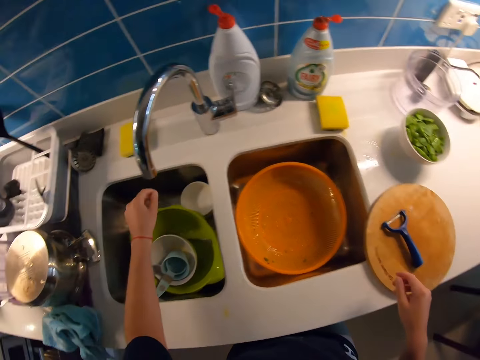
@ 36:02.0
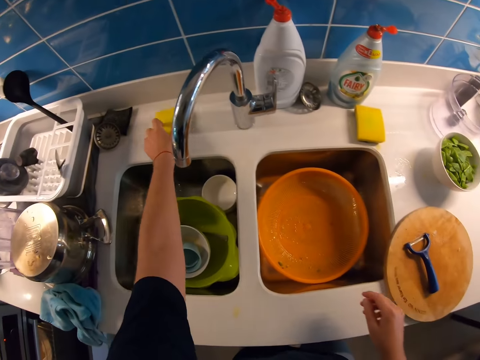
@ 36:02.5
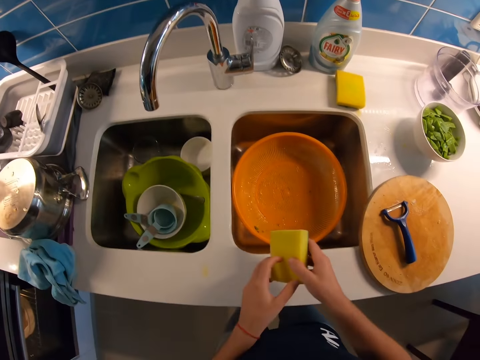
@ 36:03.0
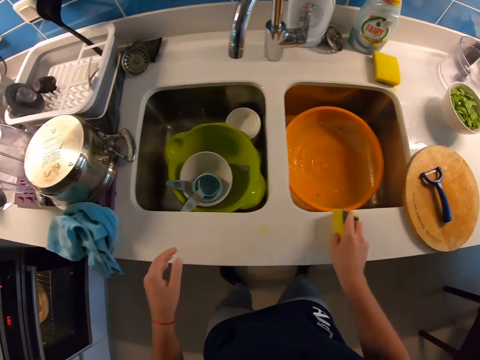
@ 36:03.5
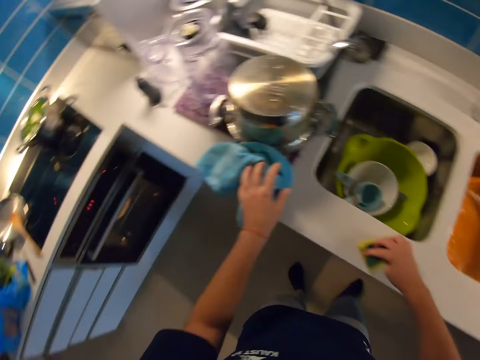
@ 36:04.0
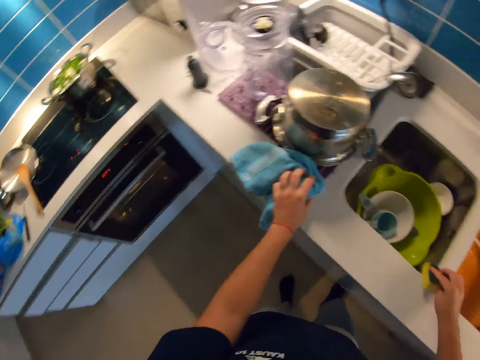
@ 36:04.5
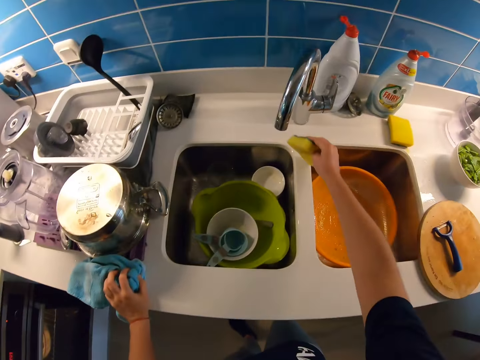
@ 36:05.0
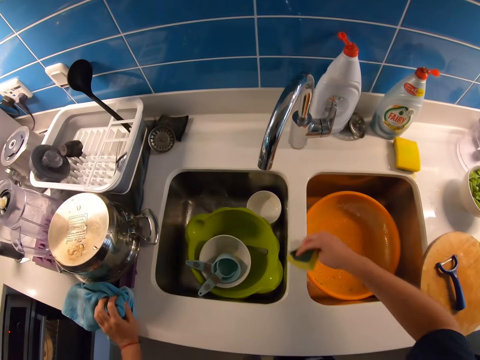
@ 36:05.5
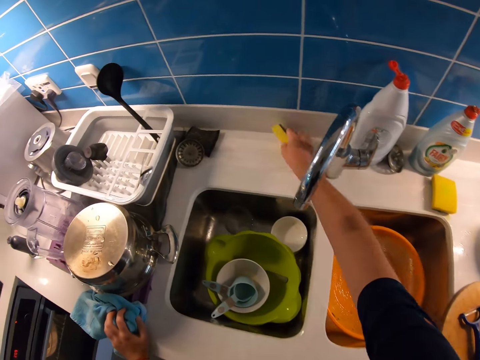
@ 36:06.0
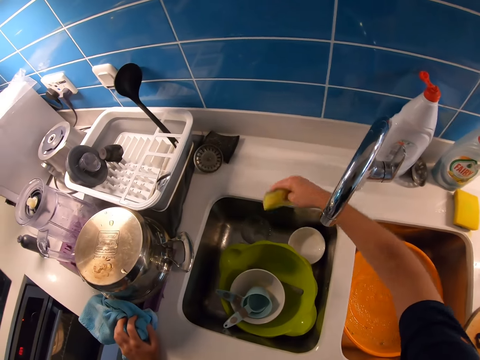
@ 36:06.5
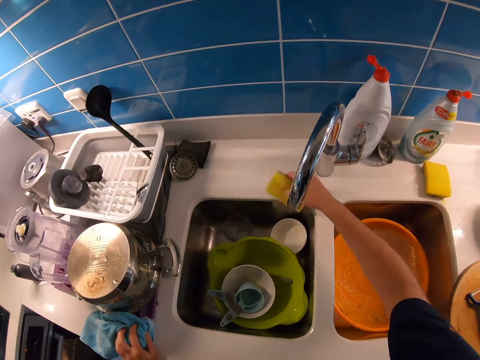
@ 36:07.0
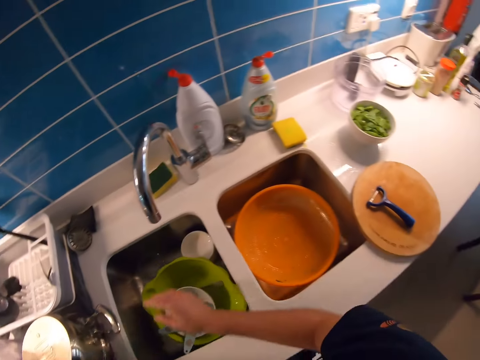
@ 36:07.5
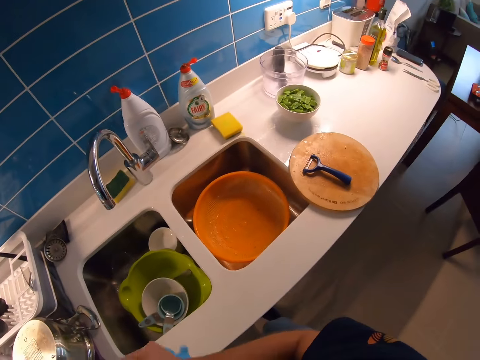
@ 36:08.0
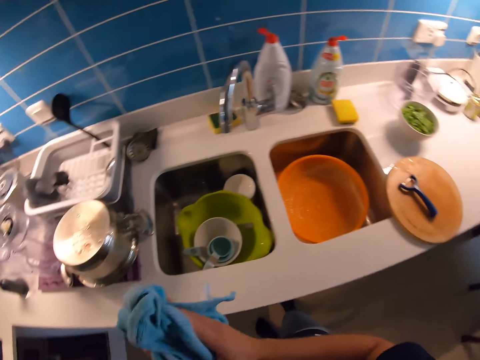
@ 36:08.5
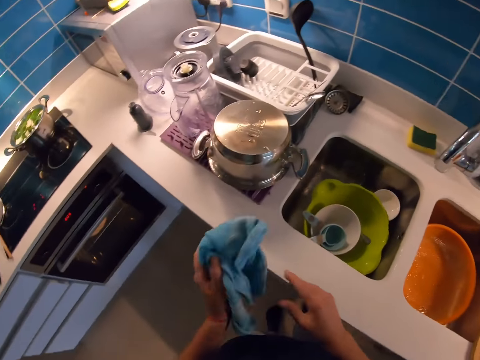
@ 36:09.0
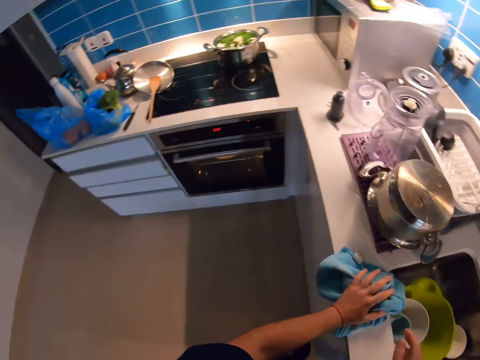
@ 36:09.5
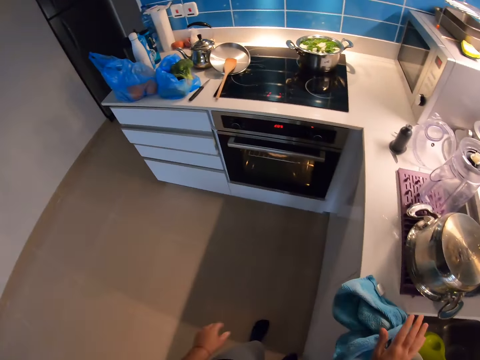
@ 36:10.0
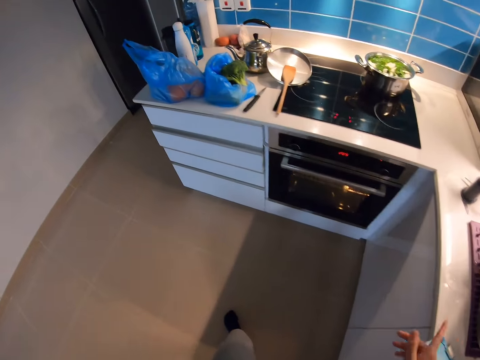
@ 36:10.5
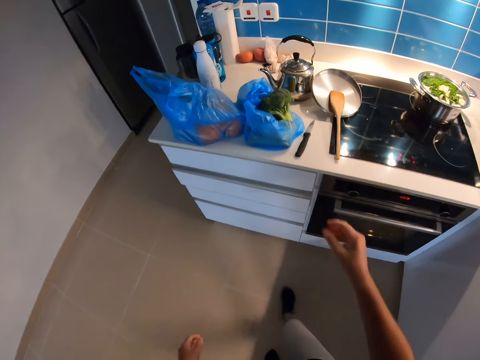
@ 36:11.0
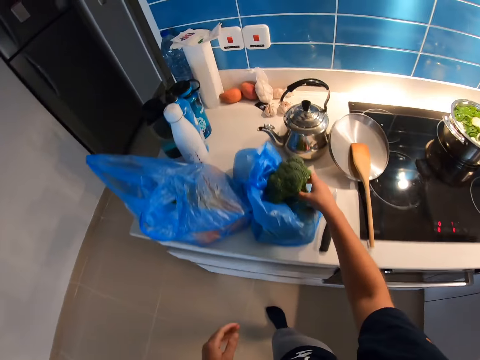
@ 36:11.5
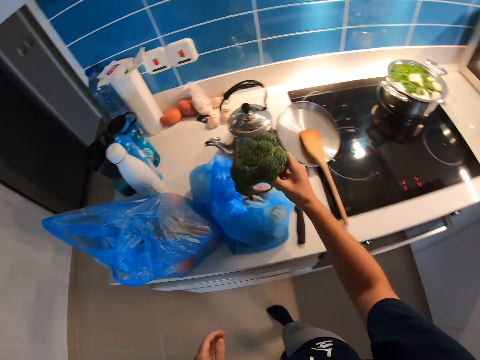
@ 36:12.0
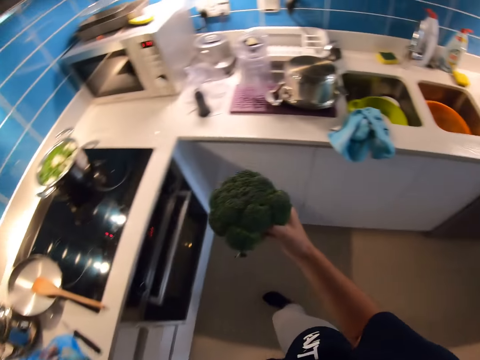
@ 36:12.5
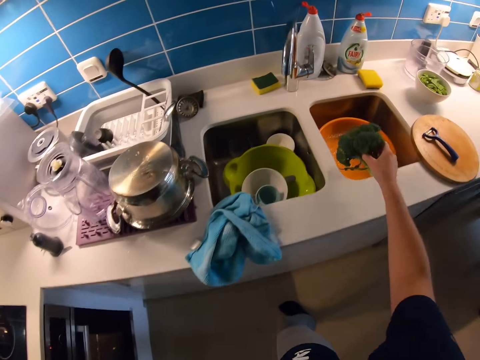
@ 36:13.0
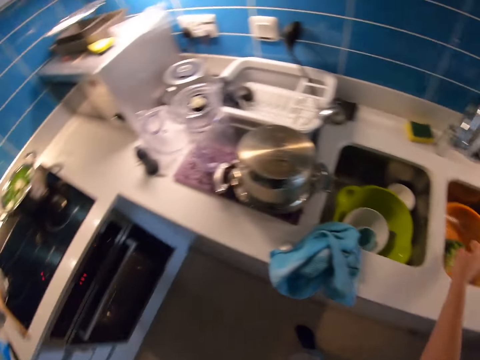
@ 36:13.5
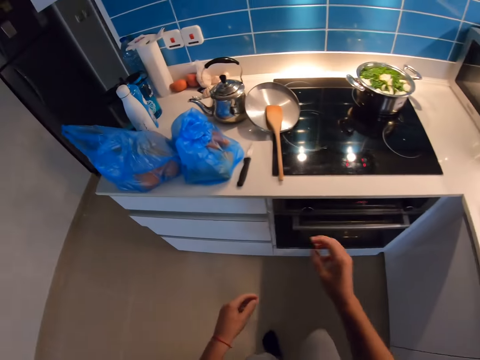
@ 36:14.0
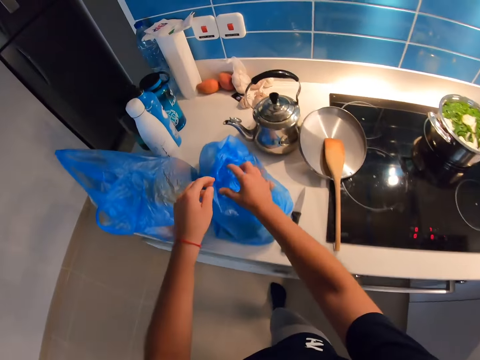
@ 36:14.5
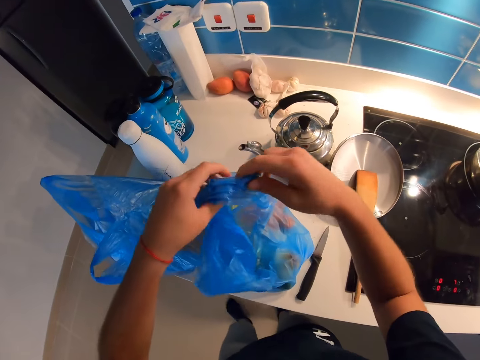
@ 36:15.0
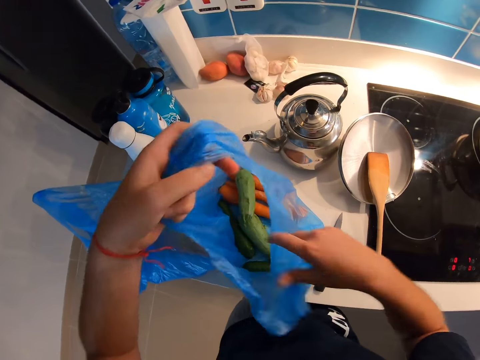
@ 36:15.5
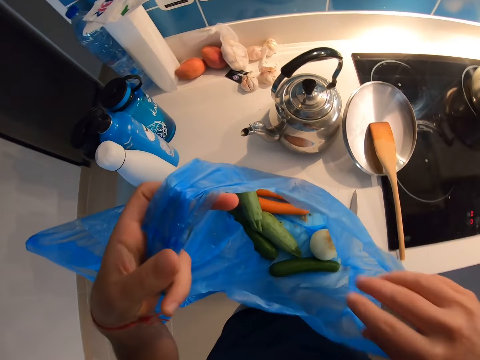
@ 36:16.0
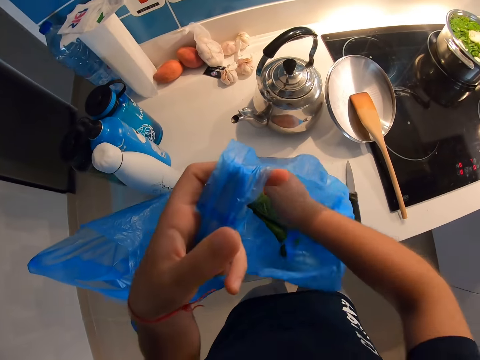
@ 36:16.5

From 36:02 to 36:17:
The camera wearer picks a sponge scrubber. She carries the sponge with her left hand. She wipes the sink. She cleans the table with the sponge in her right hand. She holds the hand towel. She wipes the sink. She drops the sponge scrubber on the sink with her right hand. She drops the hand towel on the sink with her left hand. She cleans her hands with the hand towel. She walks around the kitchen. She picks a broccoli vegetable. She carries the broccoli from a plastic bag with her right hand. She walks around the kitchen. She places the broccoli vegetable in the plastic strainer with her right hand. She turns around. She opens the plastic bag with both hands.

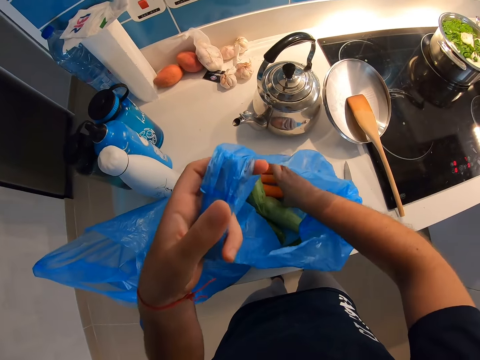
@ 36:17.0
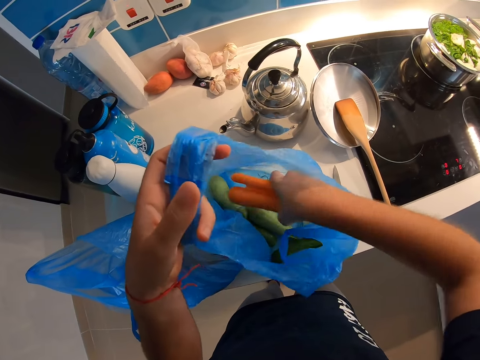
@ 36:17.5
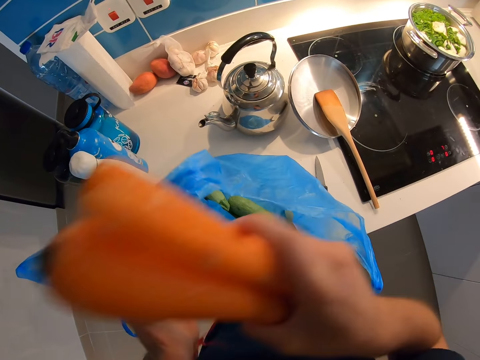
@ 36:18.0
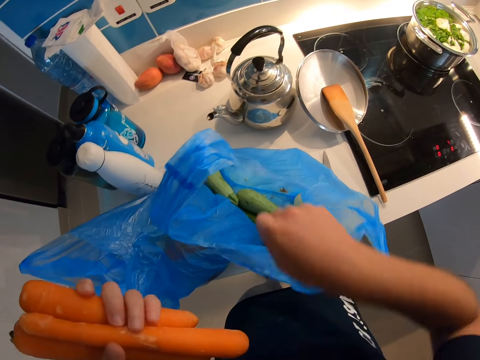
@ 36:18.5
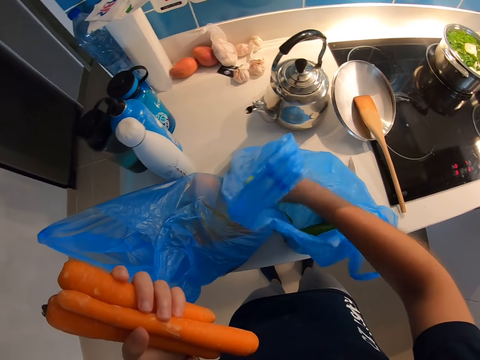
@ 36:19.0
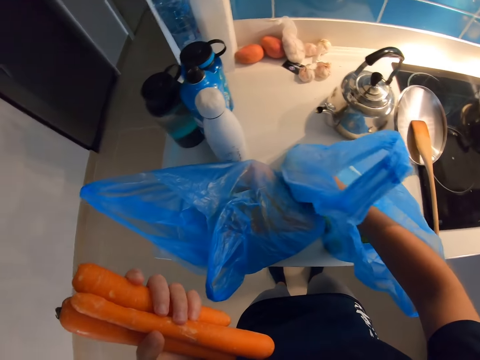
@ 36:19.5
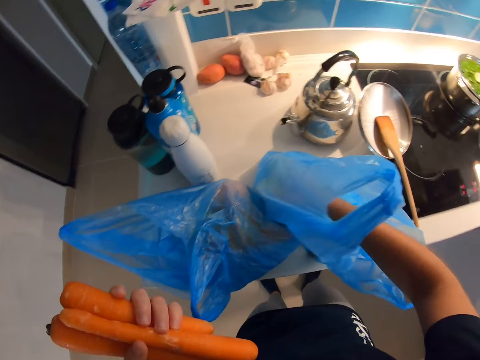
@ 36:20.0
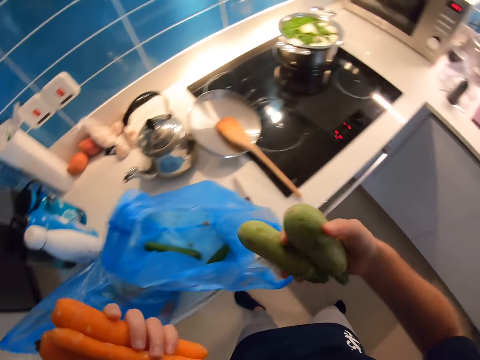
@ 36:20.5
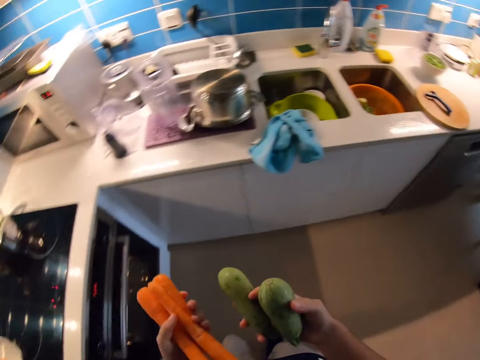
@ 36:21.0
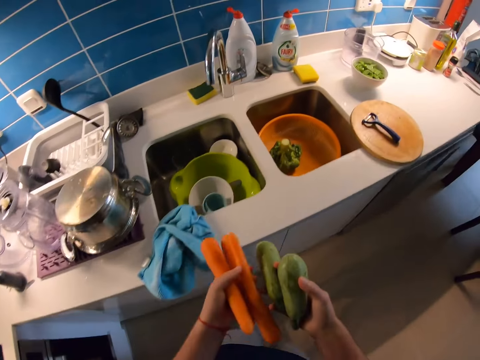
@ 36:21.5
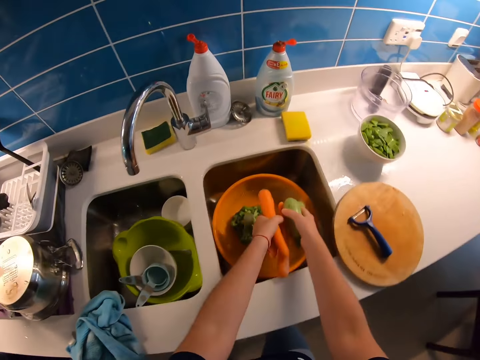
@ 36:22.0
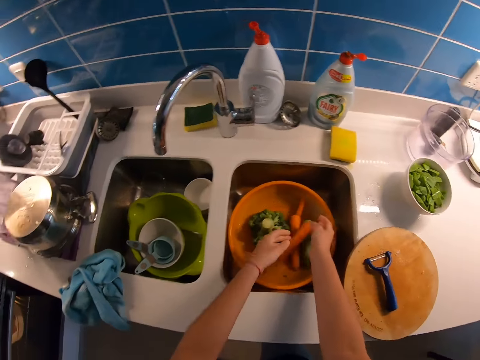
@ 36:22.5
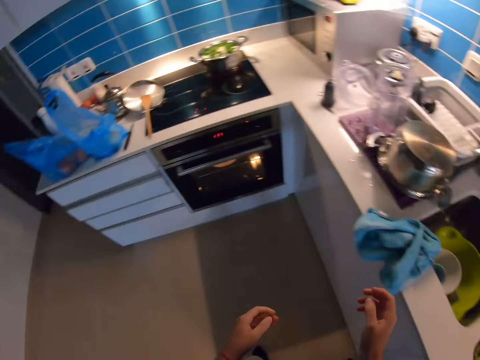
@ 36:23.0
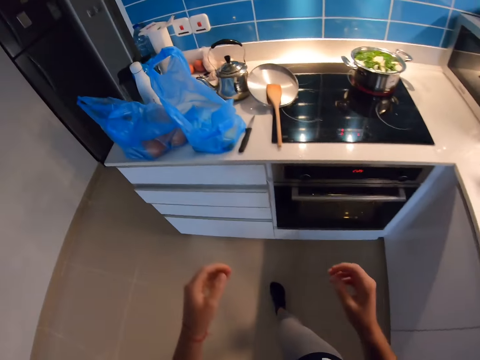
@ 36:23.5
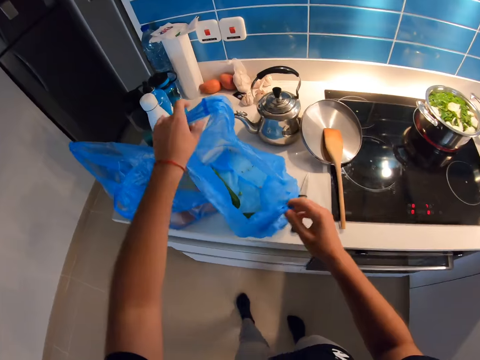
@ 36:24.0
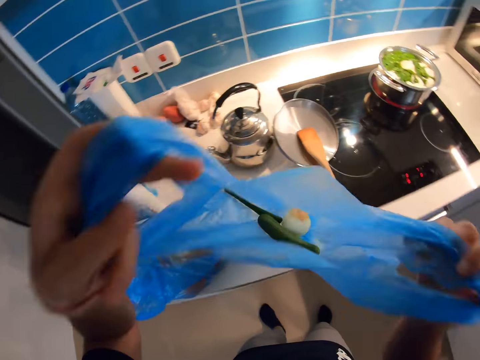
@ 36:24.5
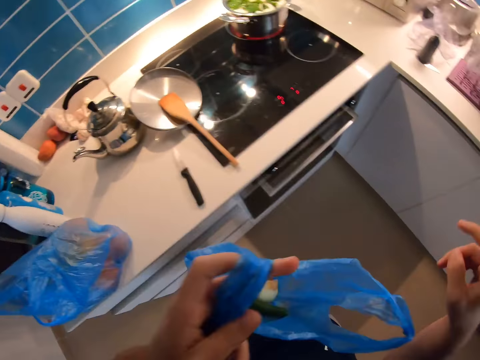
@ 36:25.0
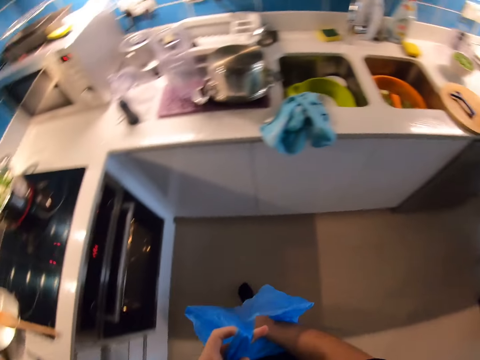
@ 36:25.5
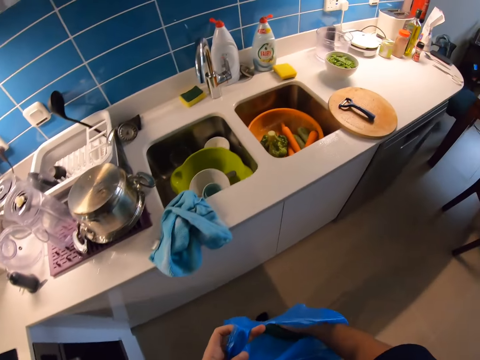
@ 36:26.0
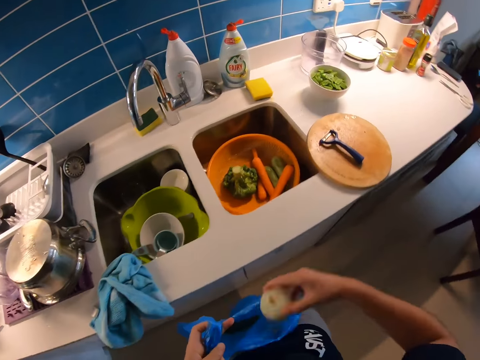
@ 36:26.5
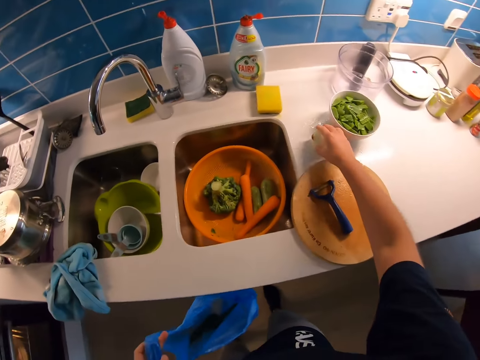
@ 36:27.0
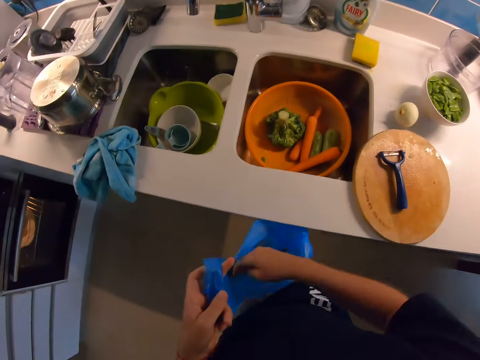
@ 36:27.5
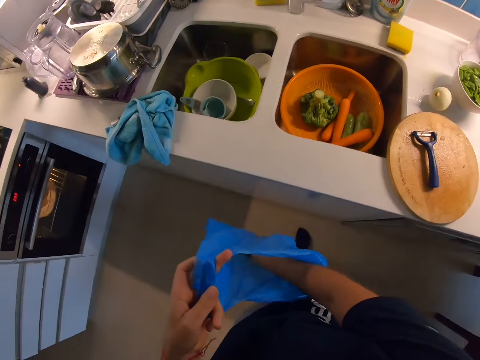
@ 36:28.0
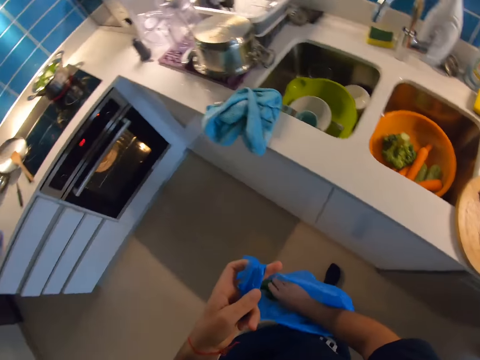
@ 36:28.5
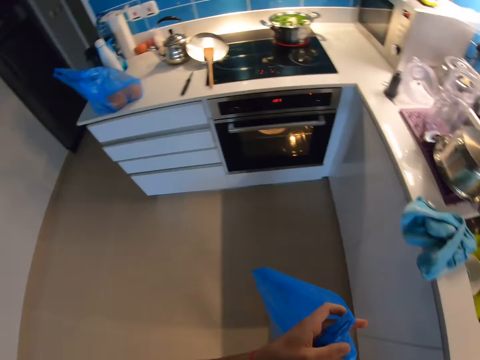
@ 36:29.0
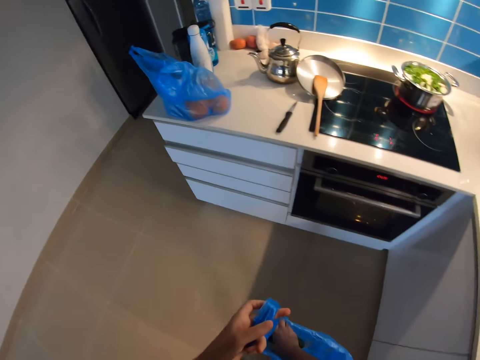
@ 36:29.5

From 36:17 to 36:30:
The camera wearer picks a bundle of carrots with her right hand. She holds the bundle of carrots on her left hand. She puts her hand in the polythene bag. She picks a few cucumbers from the polythene bag with her right hand. She removes her right hand from the polythene bag. She moves toward the sink. She walks around the kitchen. She places the carrot in the bowl with her left hand. She places the cucumber in her right hand into the bowl. She moves toward the cupboard. She walks around the kitchen. She holds the polythene bag with both hands. She checks the polythene bag. She lifts the polythene bag with both hands. She moves towards the sink. She puts her right hand into the polythene bag. She brings out a bulb of onions from the polythene bag with her right hand. She places the bulb of onions on the sink. She puts her right hand into the polythene bag. She checks the polythene bag. She takes a couple of steps.
